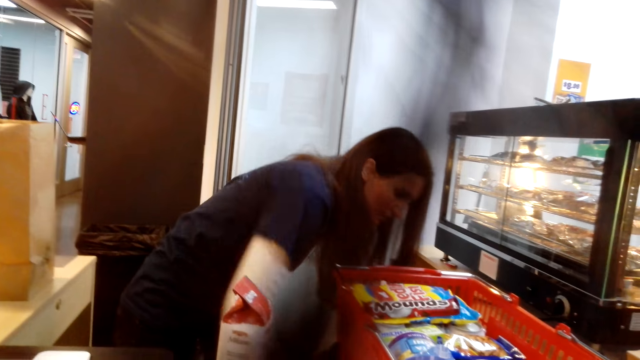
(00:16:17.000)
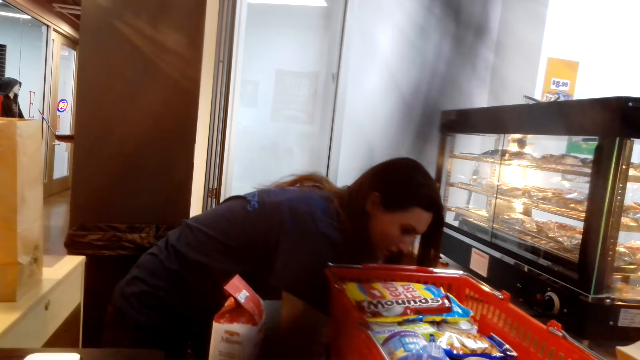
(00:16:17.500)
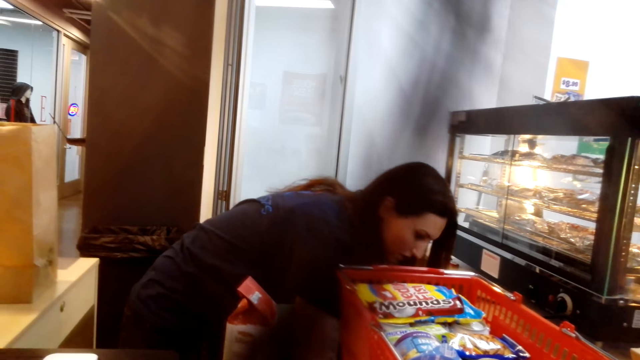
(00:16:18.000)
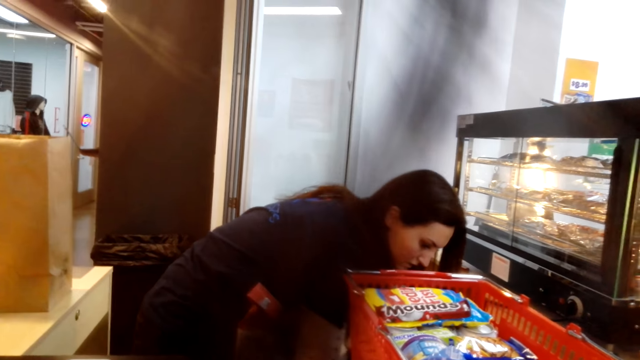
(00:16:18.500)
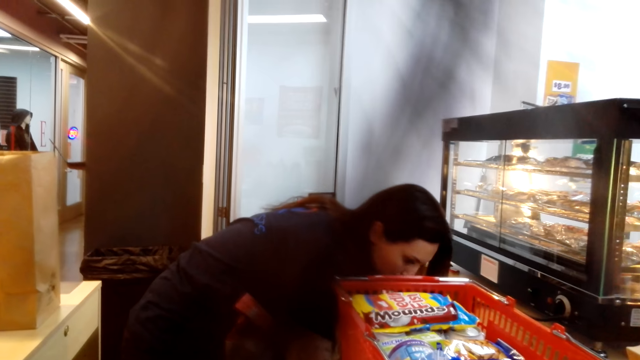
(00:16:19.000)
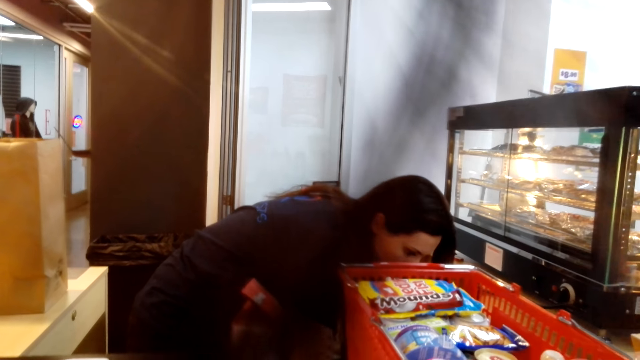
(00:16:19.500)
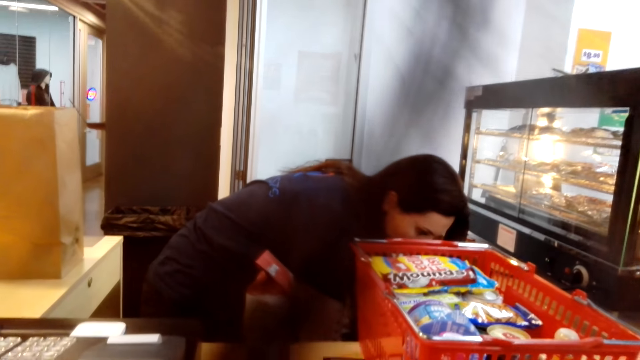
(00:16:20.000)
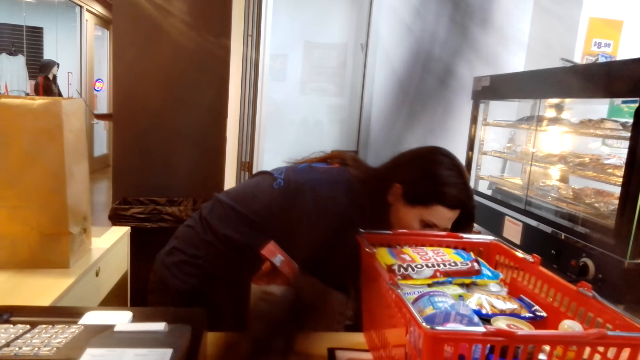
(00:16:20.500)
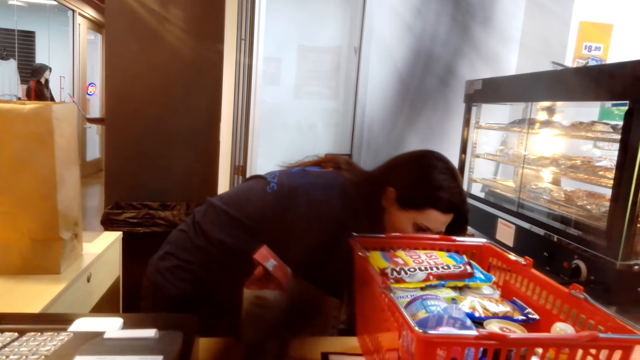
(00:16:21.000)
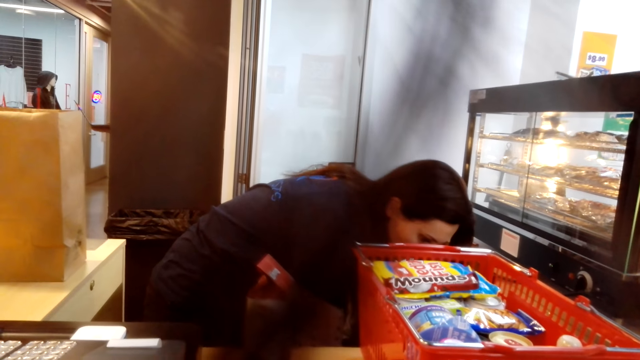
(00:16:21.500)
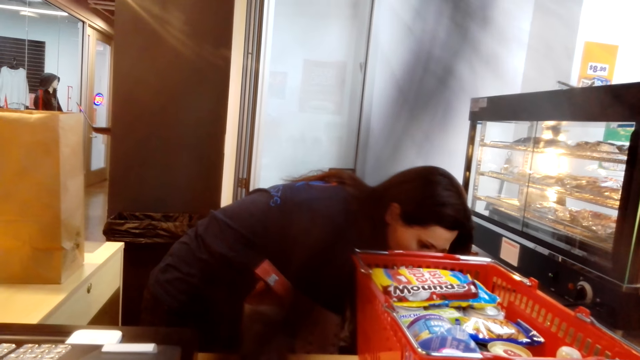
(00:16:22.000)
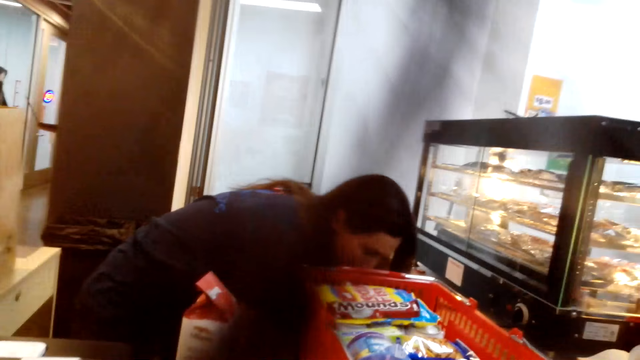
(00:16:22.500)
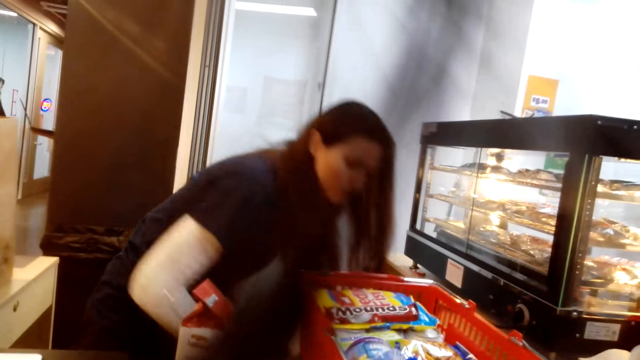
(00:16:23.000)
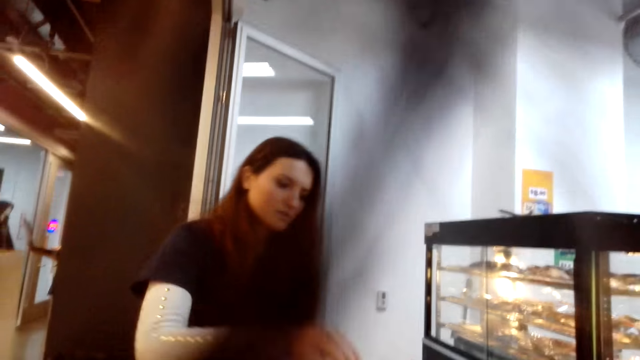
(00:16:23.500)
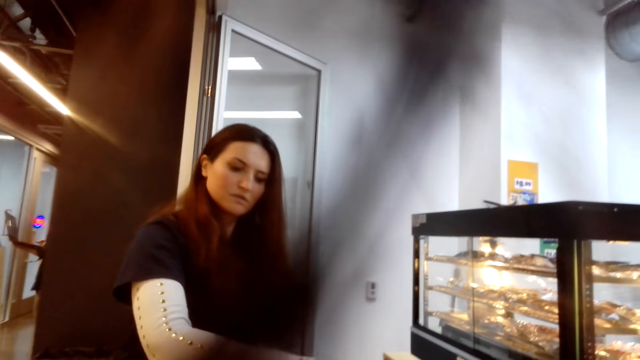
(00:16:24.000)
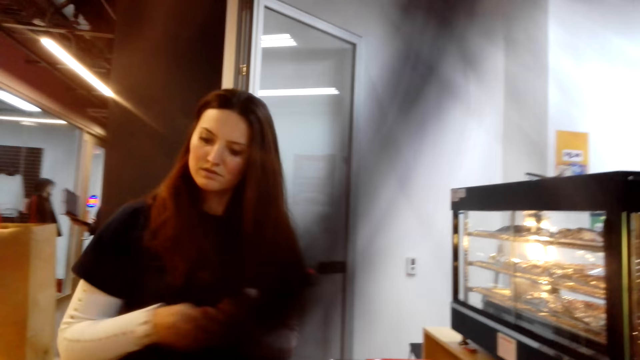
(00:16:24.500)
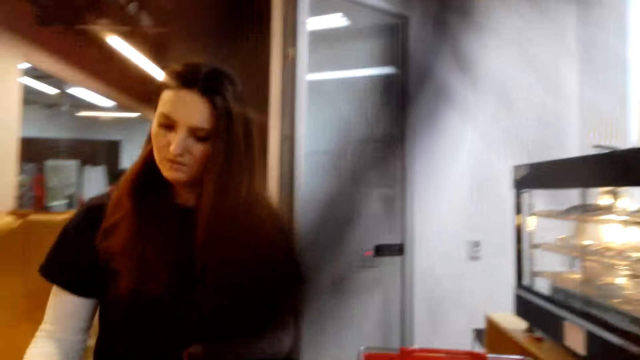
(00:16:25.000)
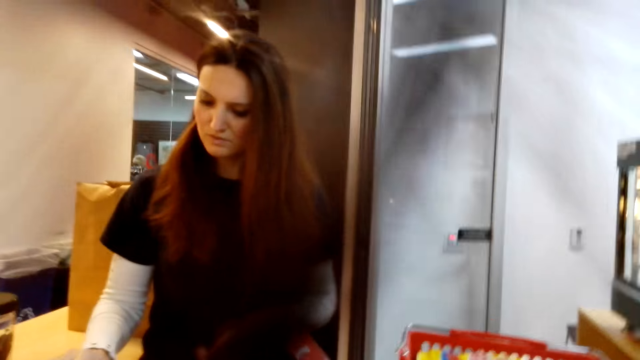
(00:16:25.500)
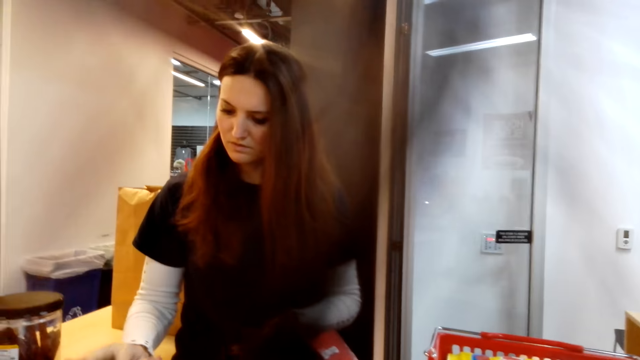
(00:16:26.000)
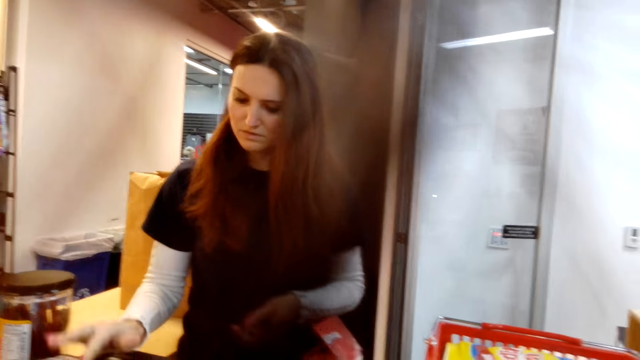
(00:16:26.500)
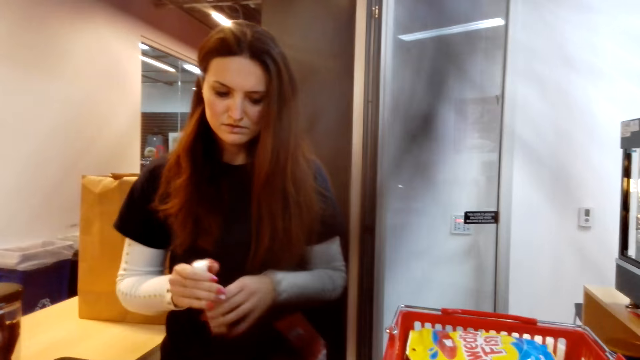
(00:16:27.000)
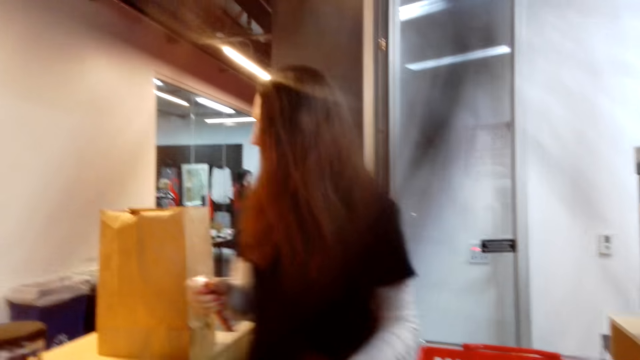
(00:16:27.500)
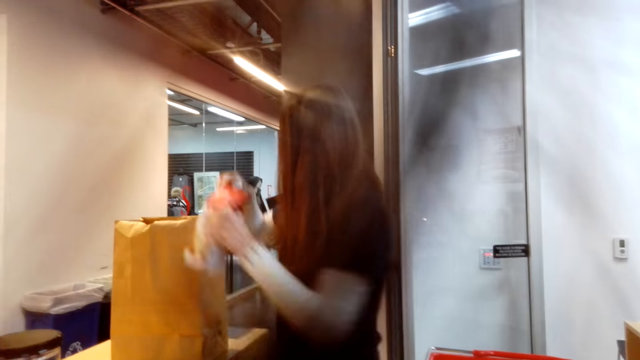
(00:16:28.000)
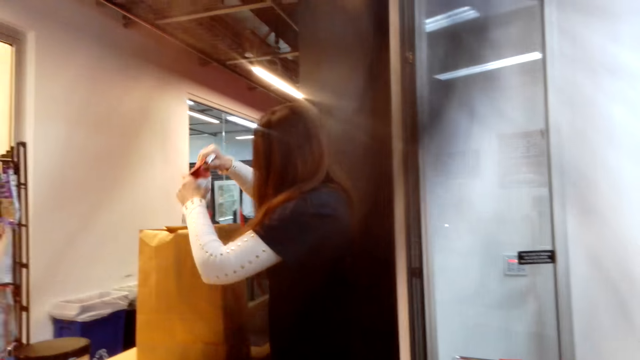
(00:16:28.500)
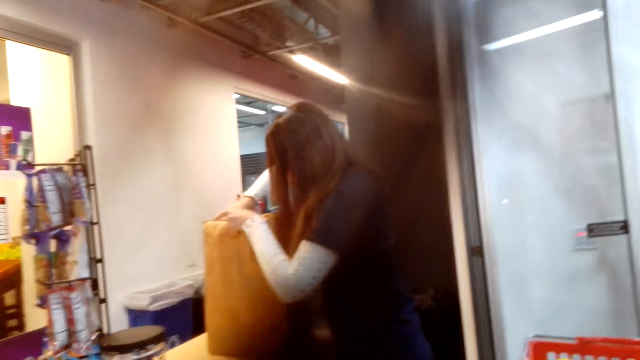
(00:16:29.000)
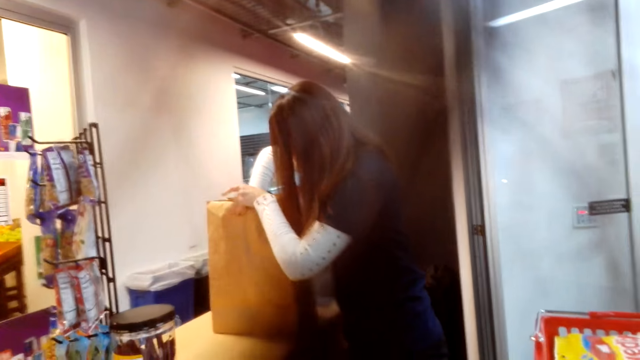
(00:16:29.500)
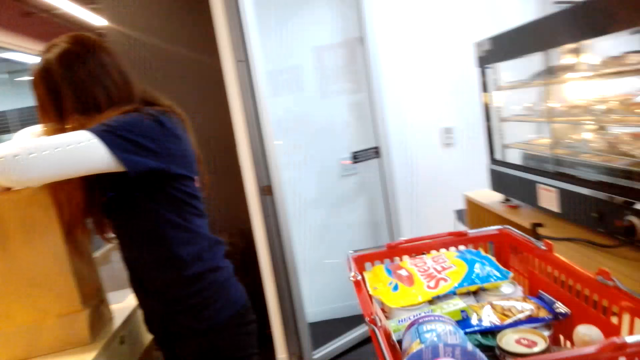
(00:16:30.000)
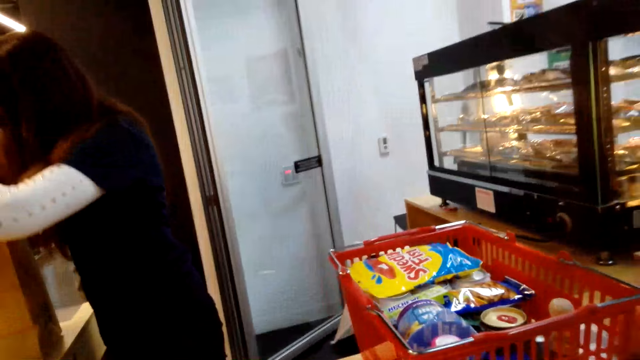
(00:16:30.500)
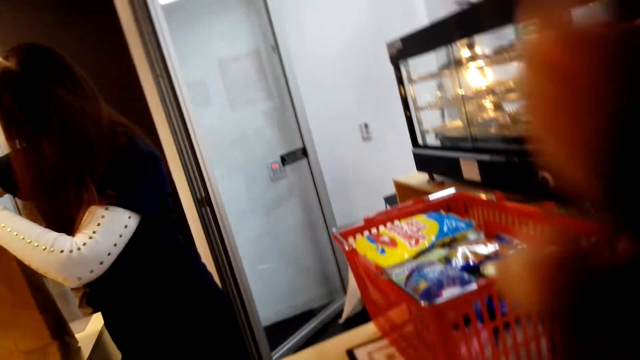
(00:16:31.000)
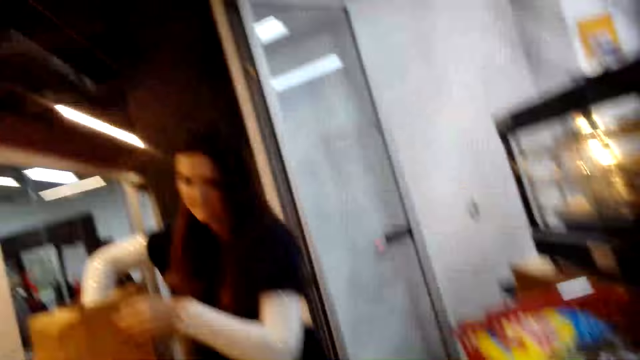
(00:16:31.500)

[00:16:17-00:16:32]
A woman picks something from the basket and types on the cashier machine. The woman calculates the price and puts something in the packet paper.

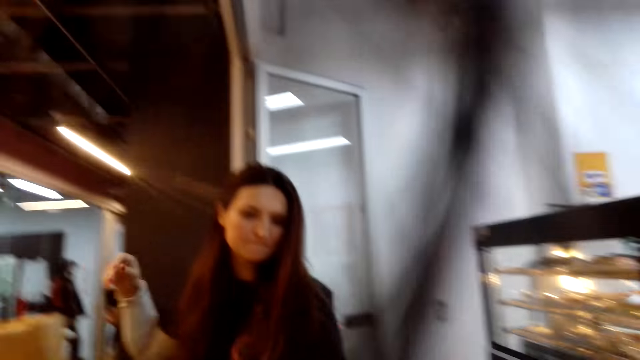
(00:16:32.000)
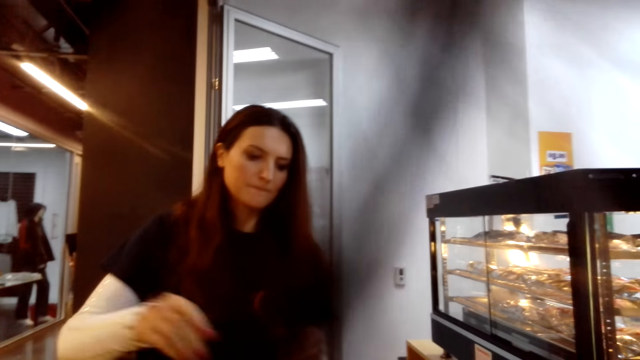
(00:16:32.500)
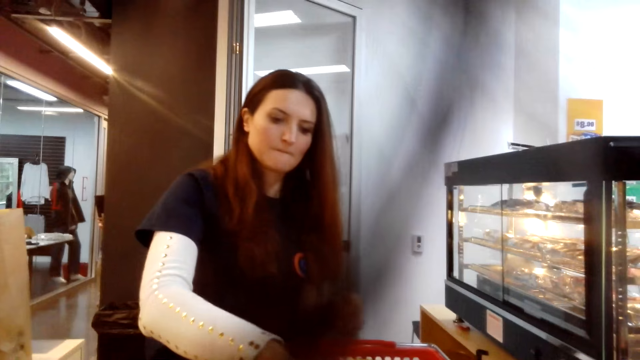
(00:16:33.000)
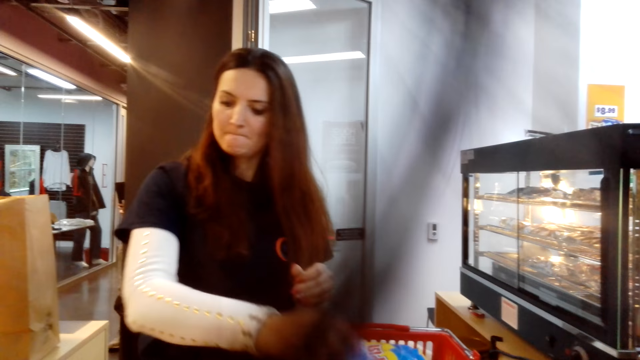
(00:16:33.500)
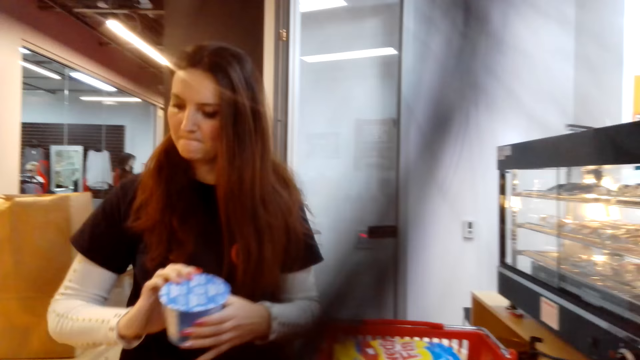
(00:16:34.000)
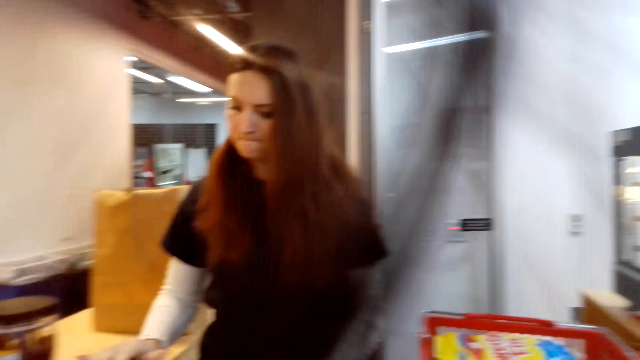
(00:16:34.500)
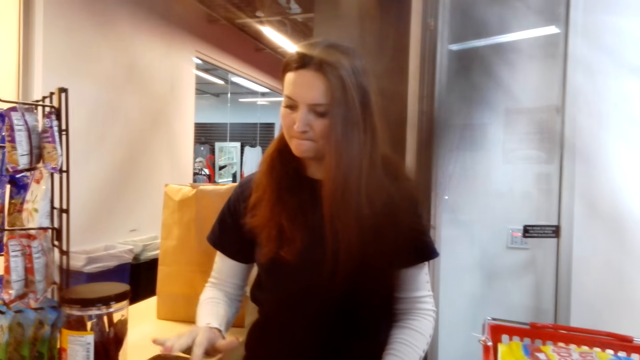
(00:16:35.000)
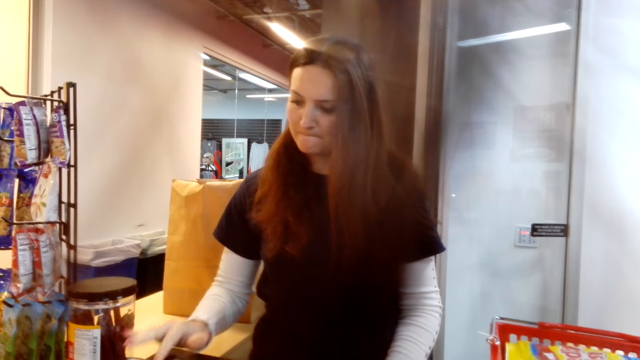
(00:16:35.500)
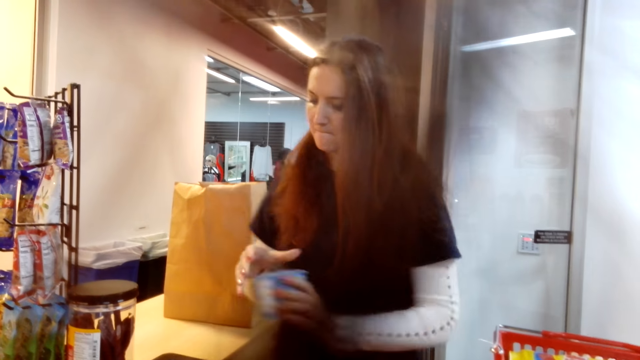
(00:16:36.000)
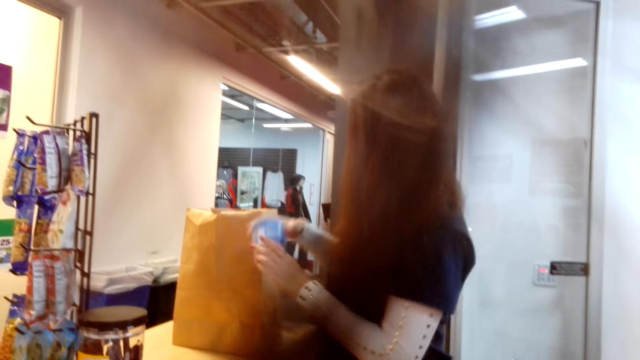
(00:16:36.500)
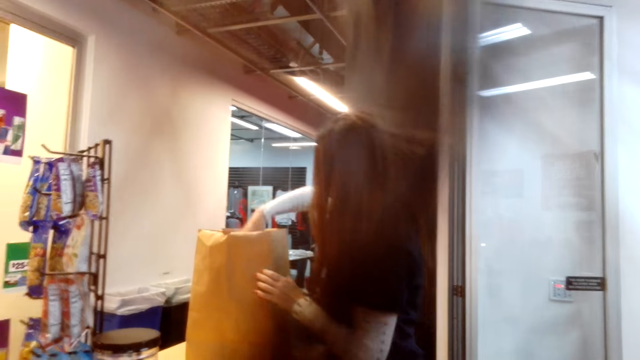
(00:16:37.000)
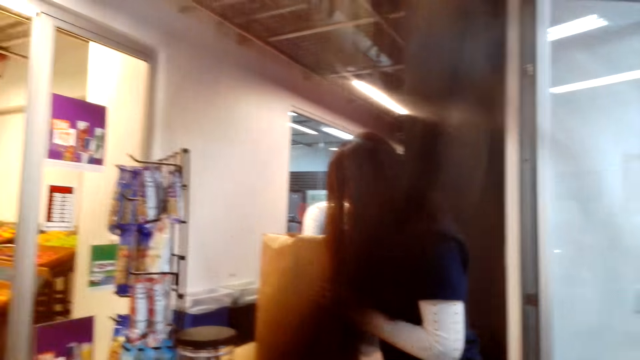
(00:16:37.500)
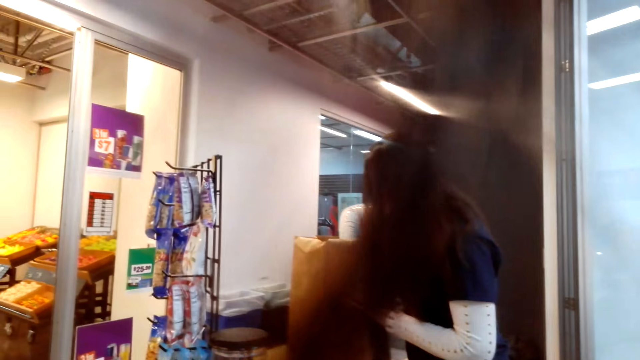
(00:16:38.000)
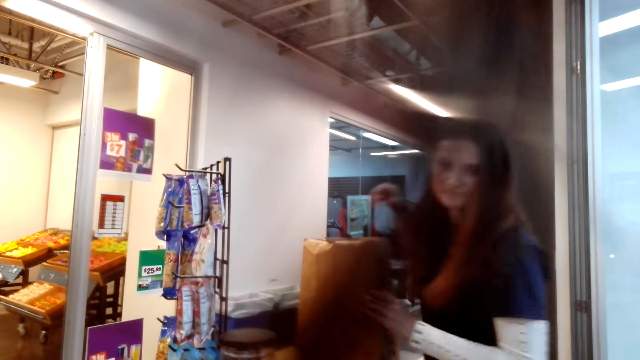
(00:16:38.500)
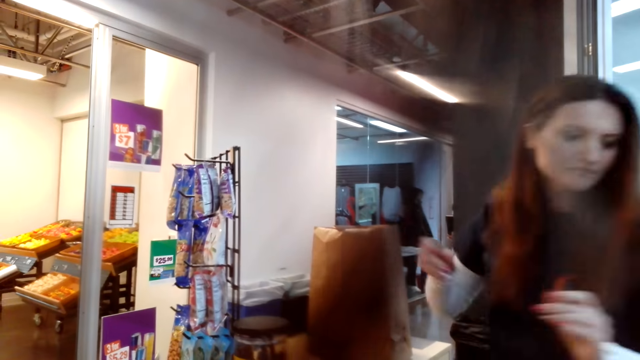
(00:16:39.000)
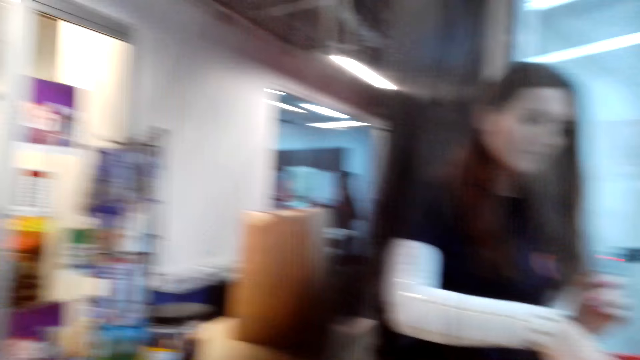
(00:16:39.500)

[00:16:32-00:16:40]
A woman picks something from the basket and types on the cashier machine. The woman calculates the price and puts something in the packet paper.
